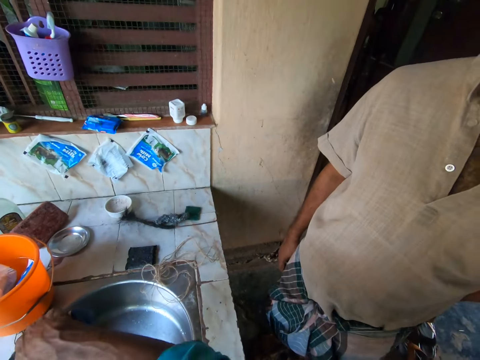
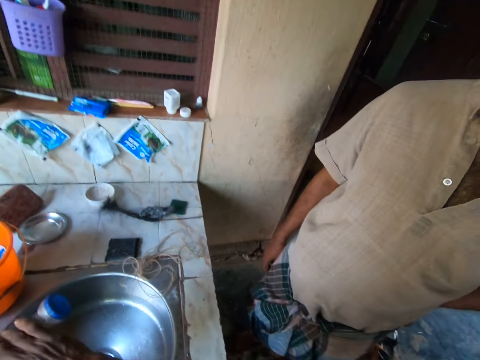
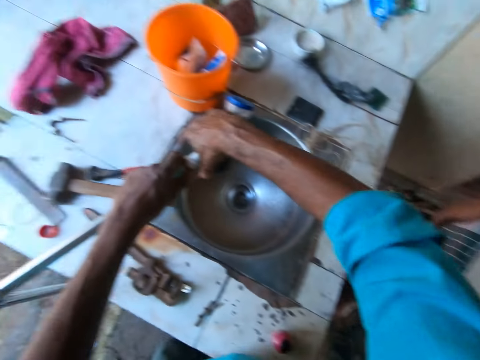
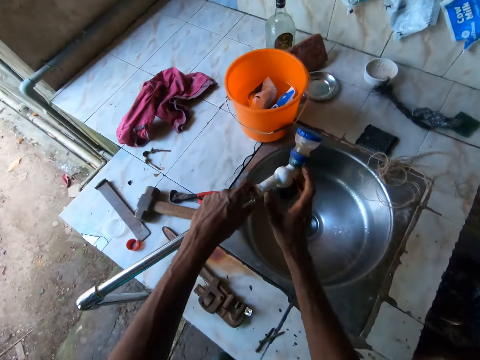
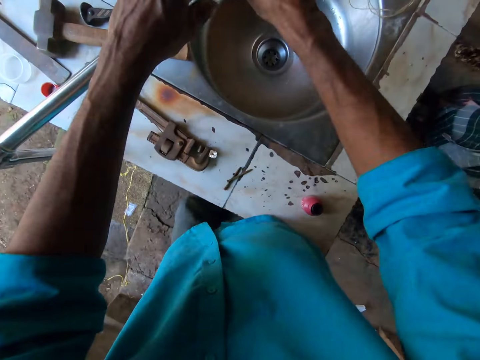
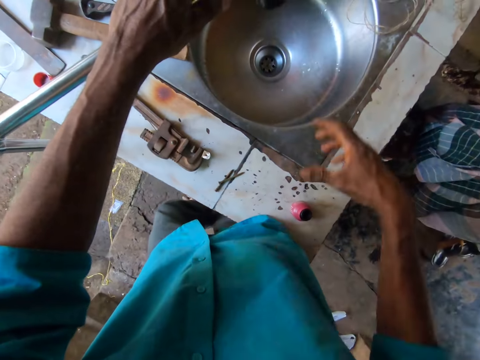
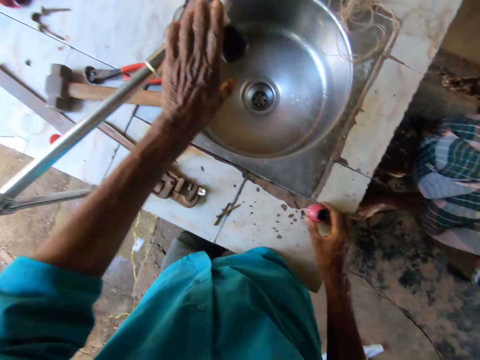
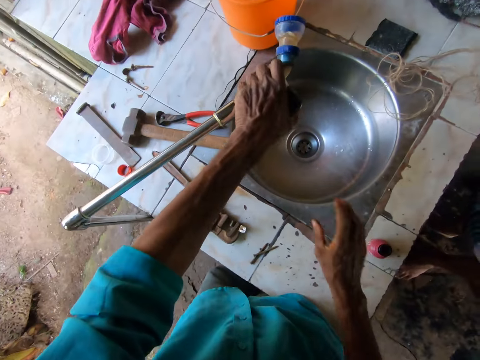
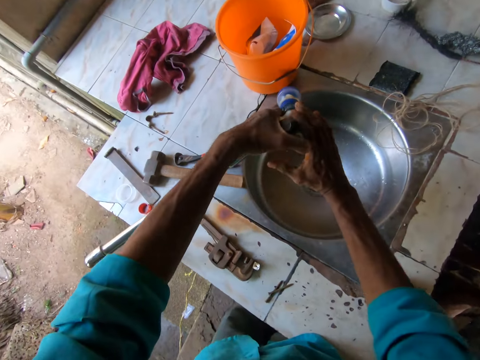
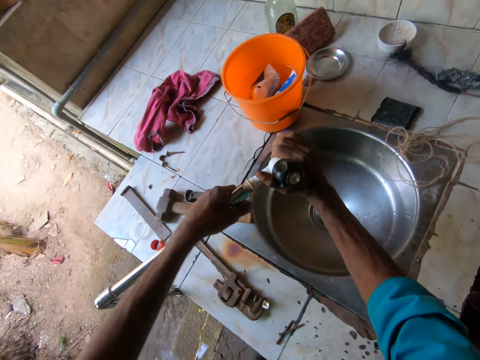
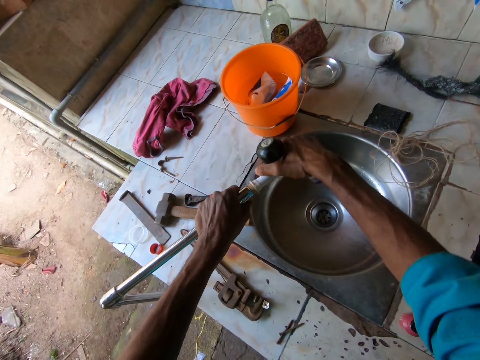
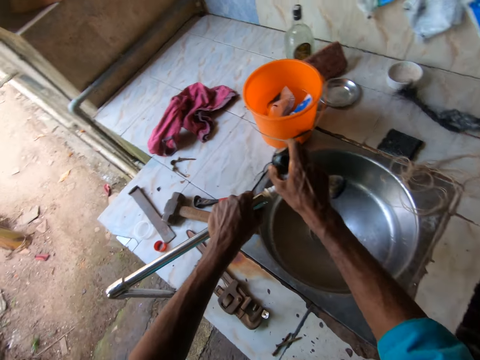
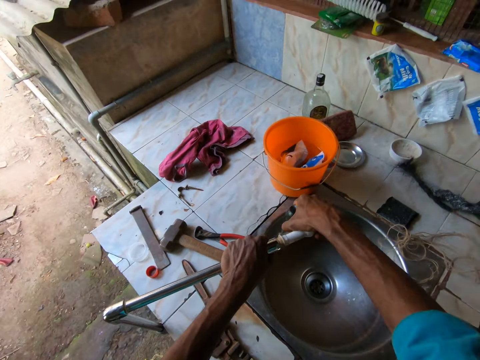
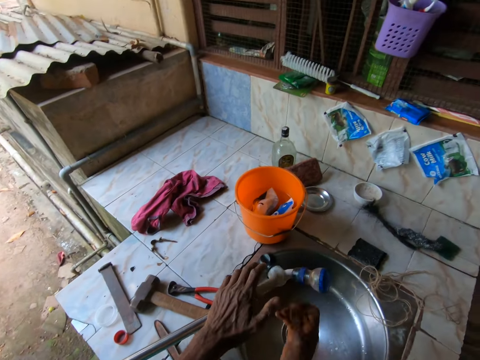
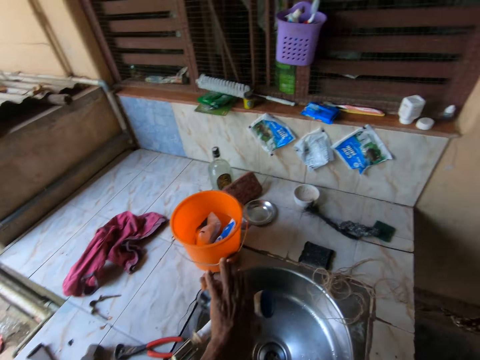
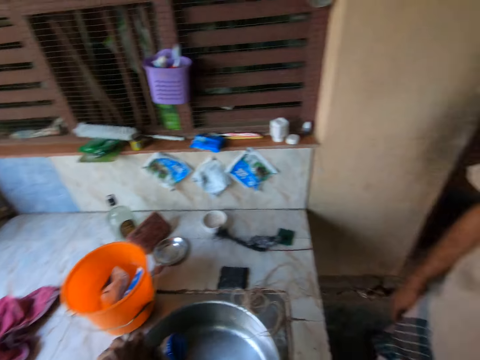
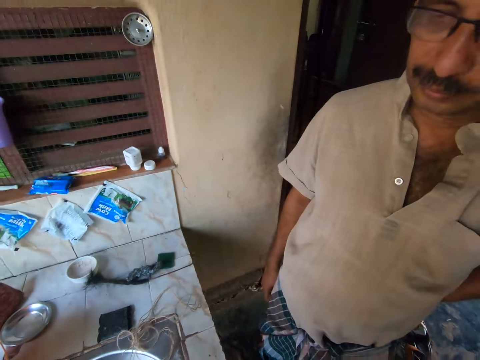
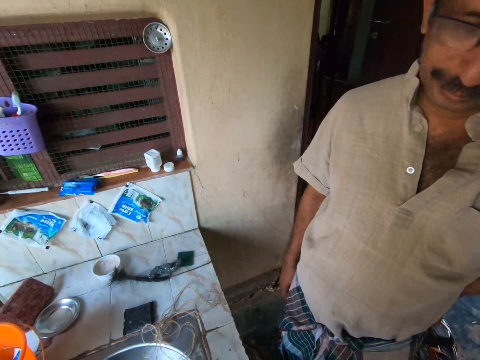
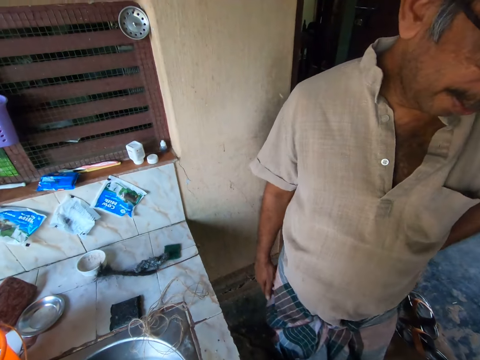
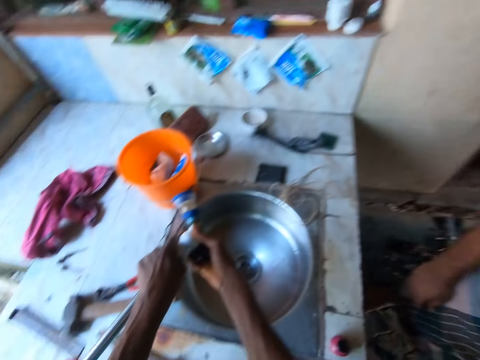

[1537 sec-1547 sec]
The camera wearer moves a tape along the countertop with his right hand. He screws the tap head into the pipe with his left hand. He touches something on the sink. He screws the tap head into the pipe with his right hand. He looks around the house. He stares at a person. He looks around the house.

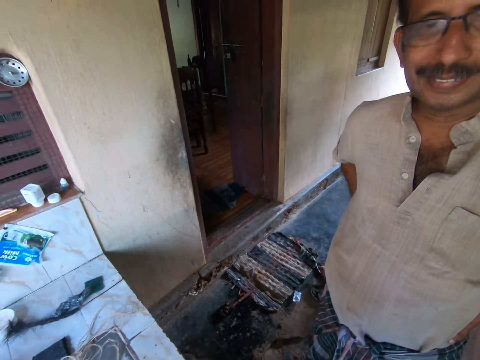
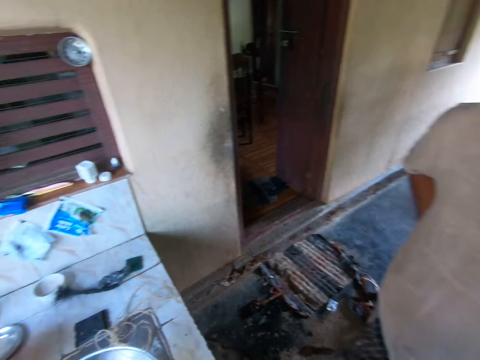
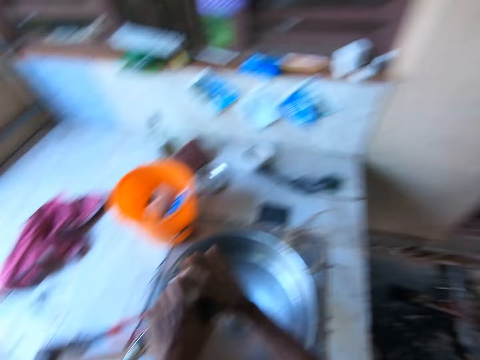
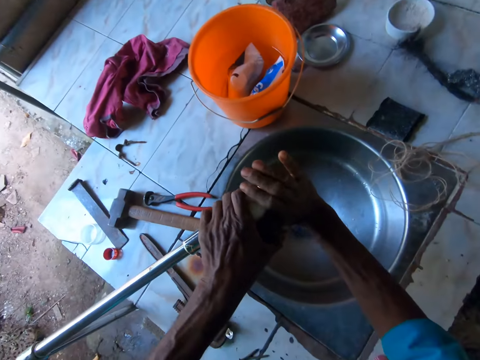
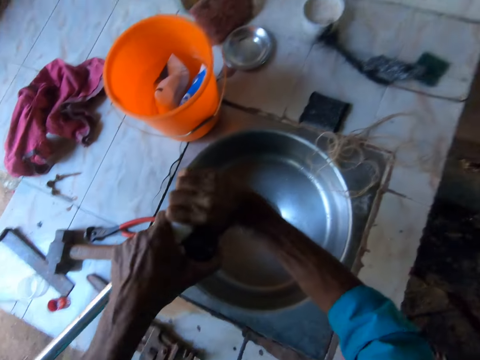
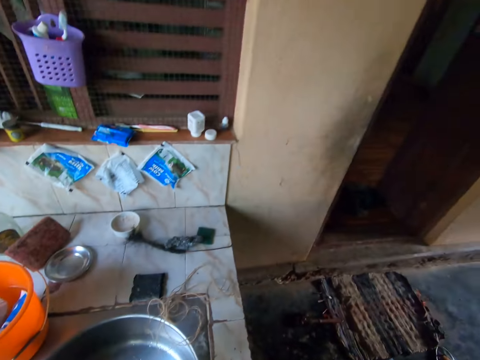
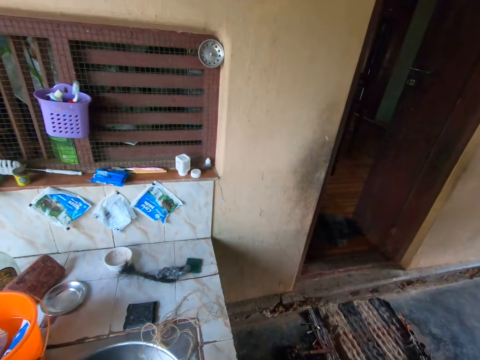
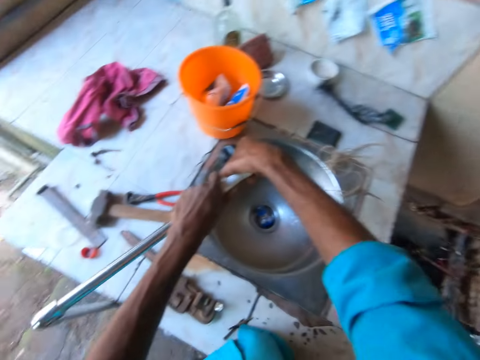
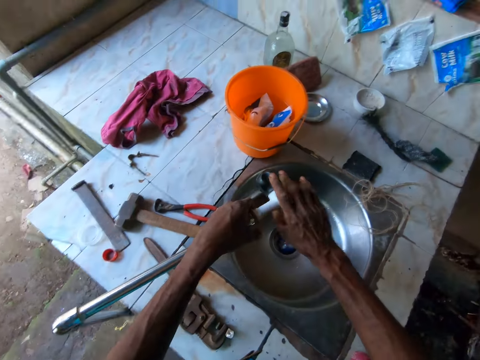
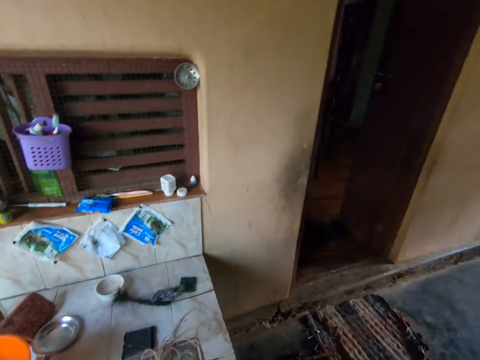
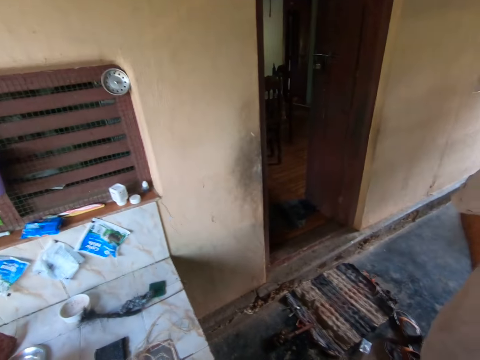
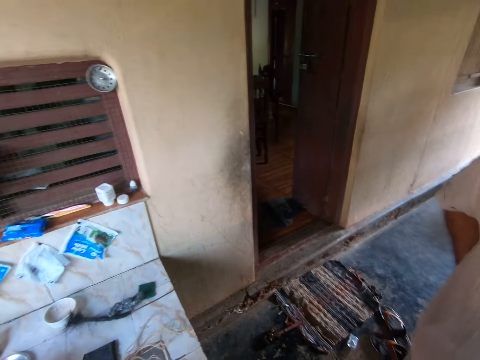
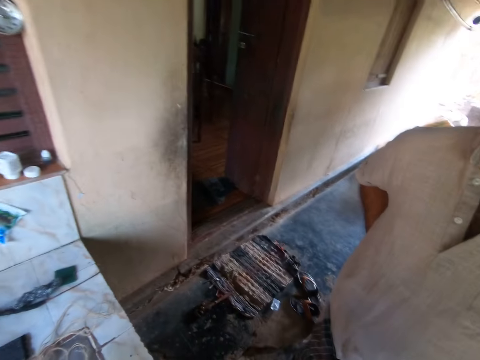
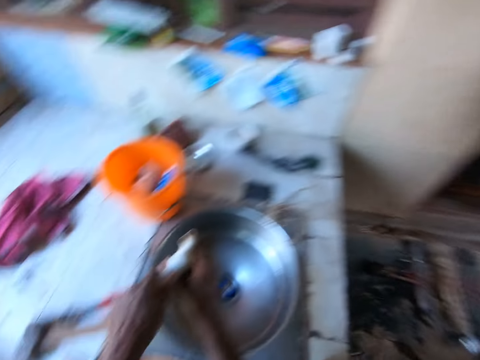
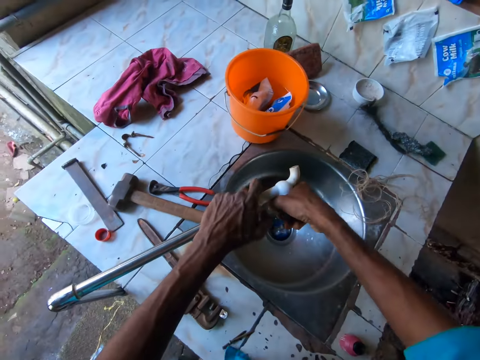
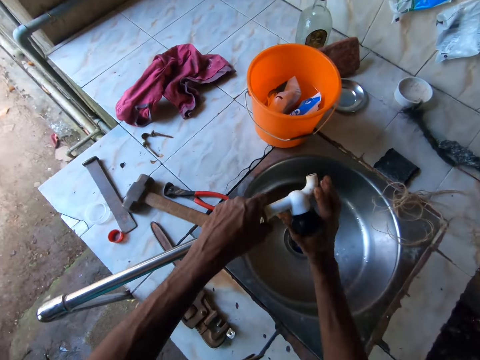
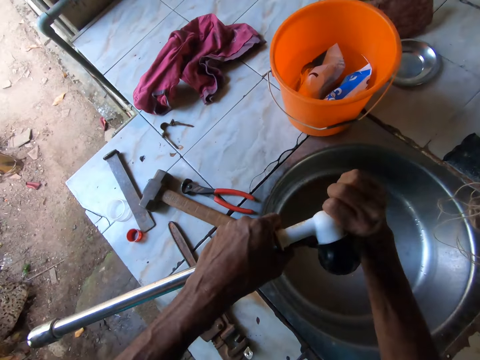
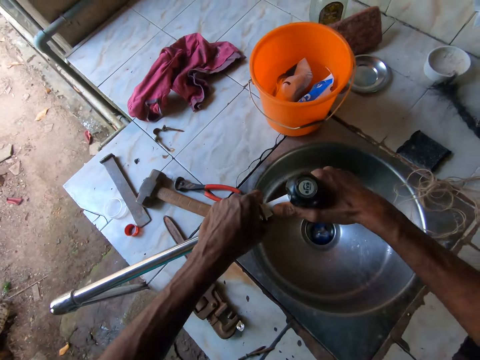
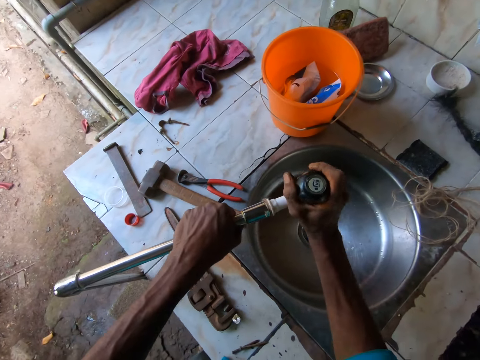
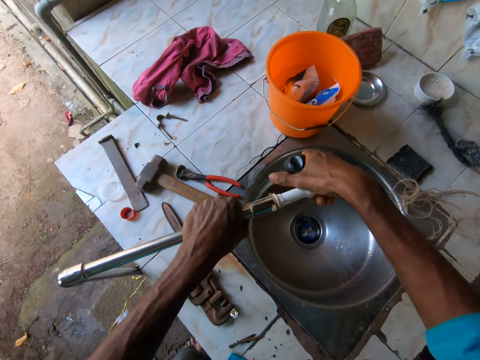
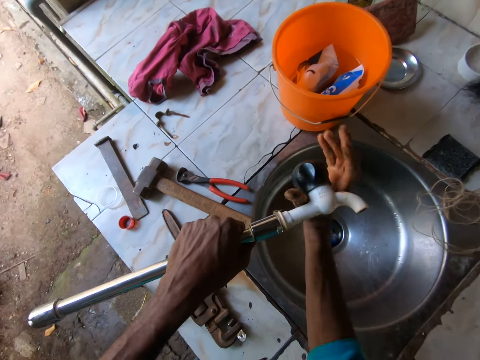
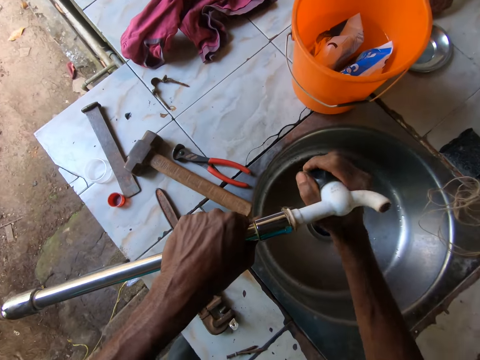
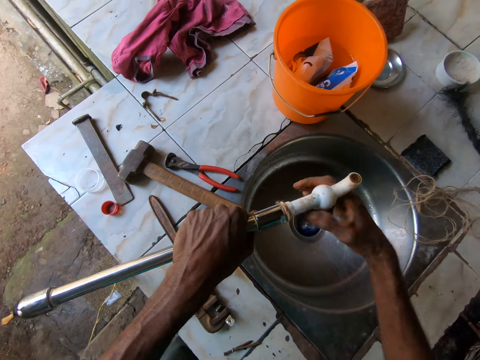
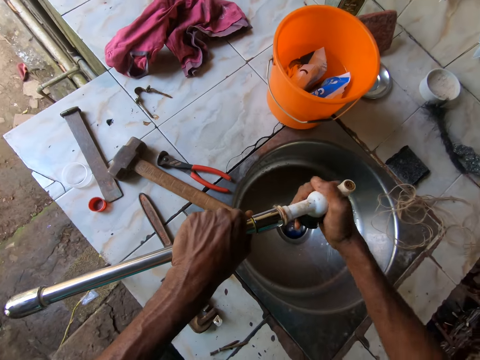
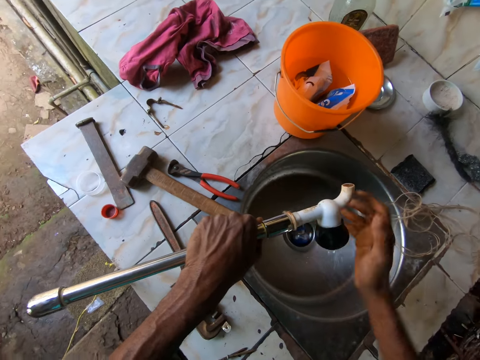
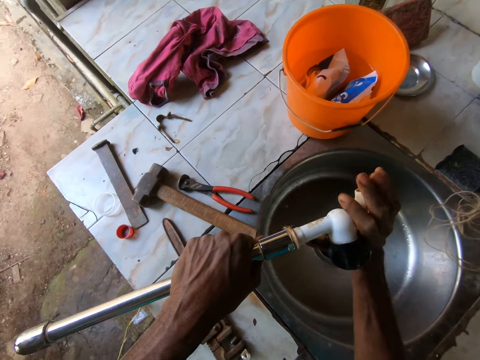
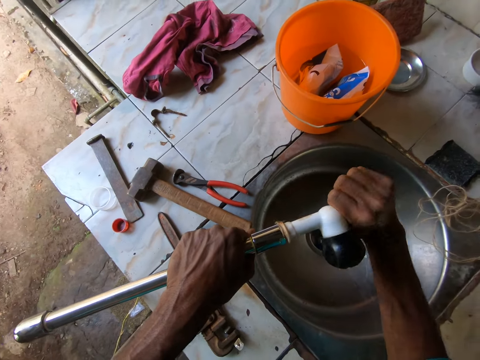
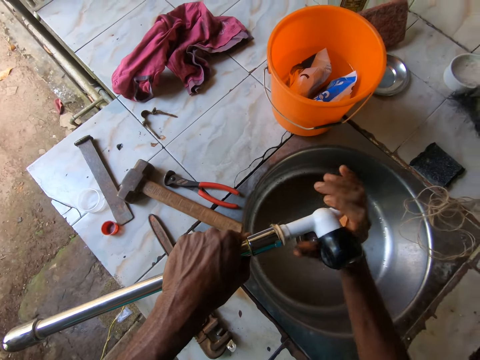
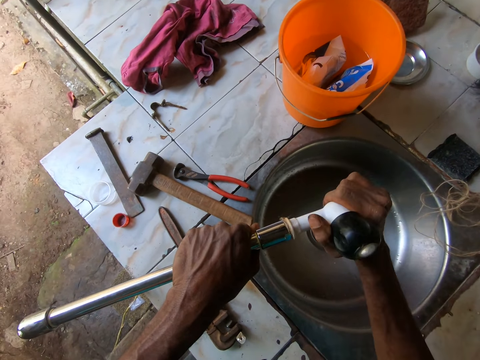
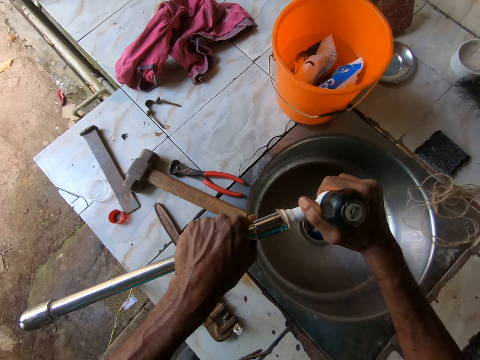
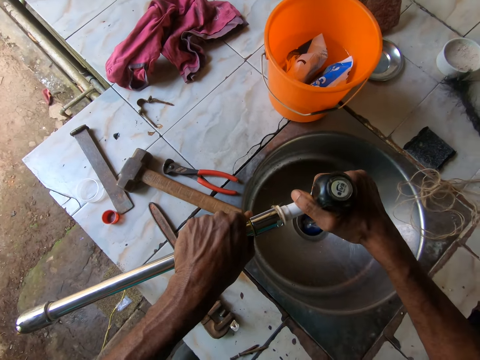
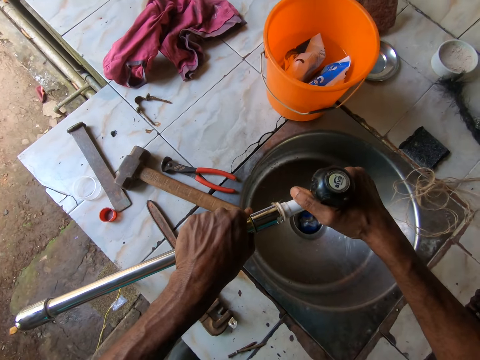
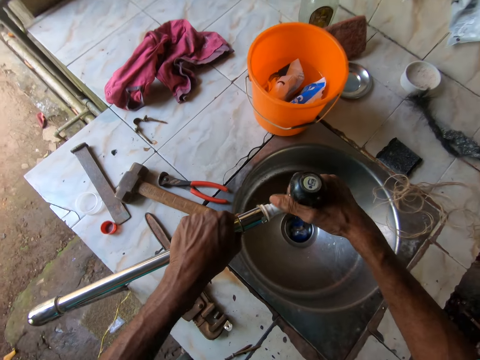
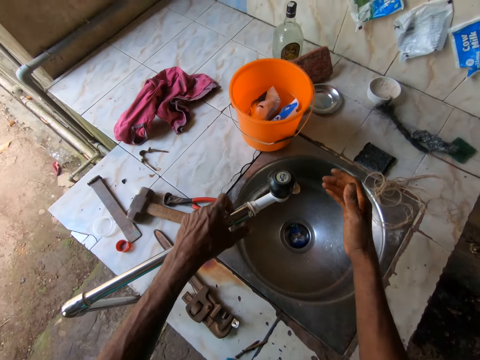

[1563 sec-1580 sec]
The camera wearer looks around the house. He tightens the sink faucet. He looks around the house. He screws the tap head into the pipe with his right hand.
